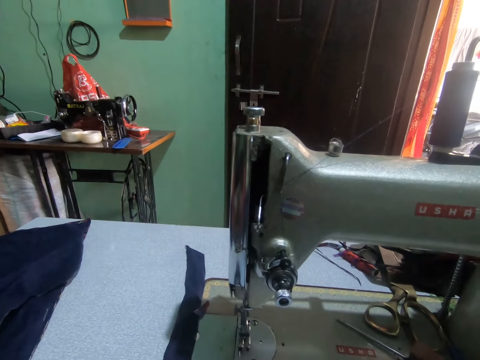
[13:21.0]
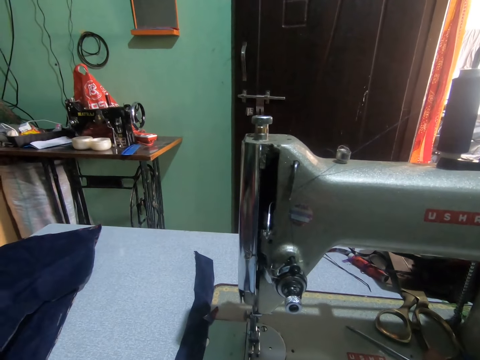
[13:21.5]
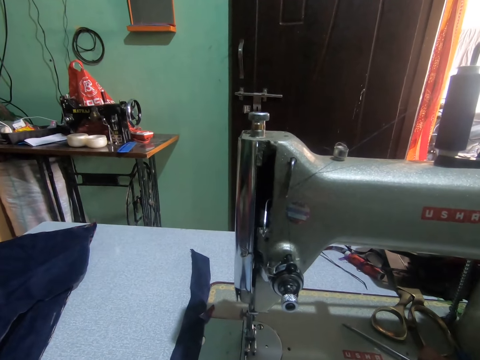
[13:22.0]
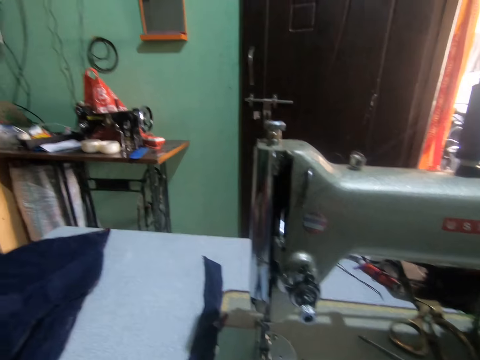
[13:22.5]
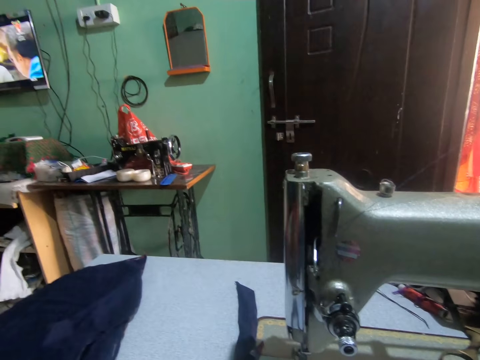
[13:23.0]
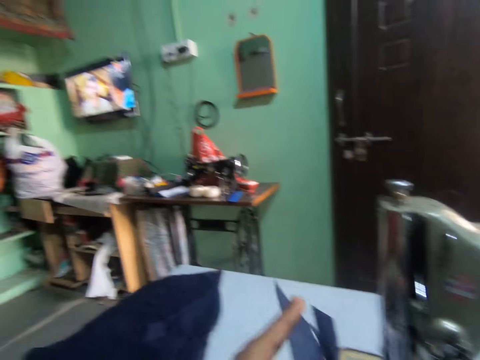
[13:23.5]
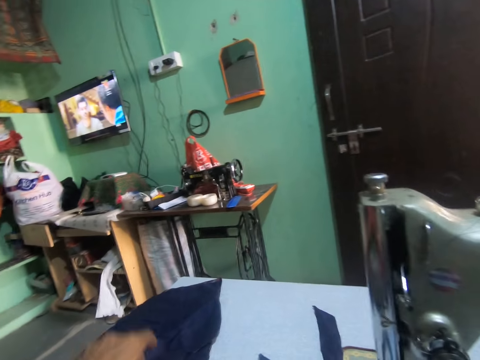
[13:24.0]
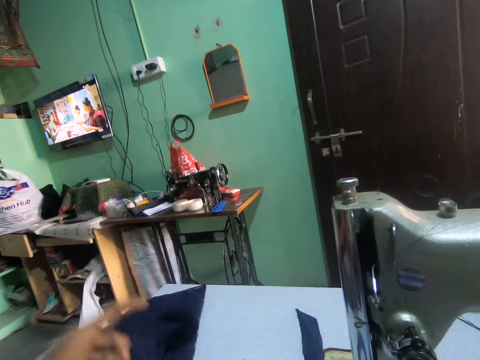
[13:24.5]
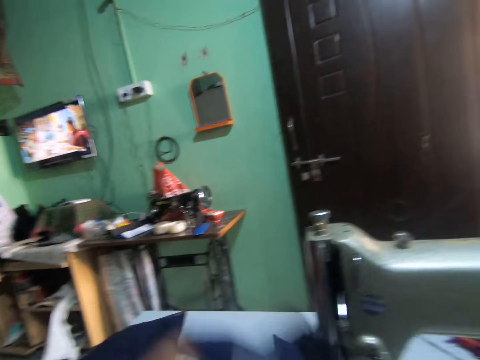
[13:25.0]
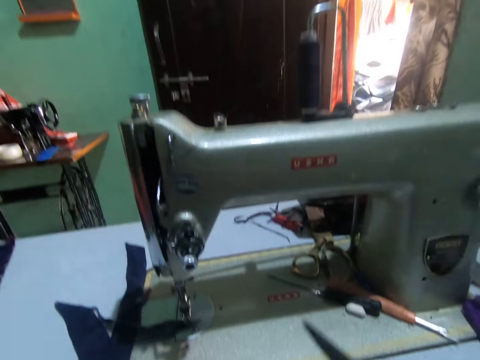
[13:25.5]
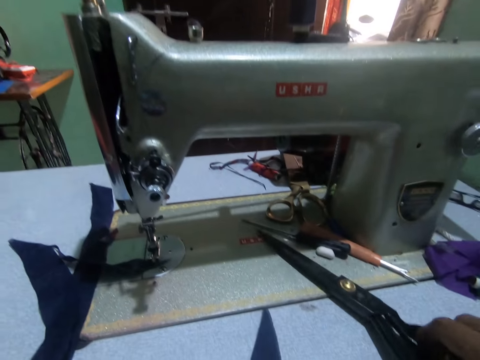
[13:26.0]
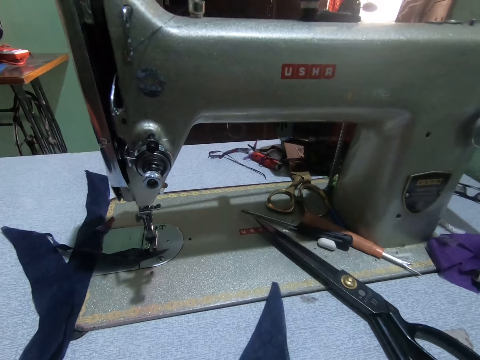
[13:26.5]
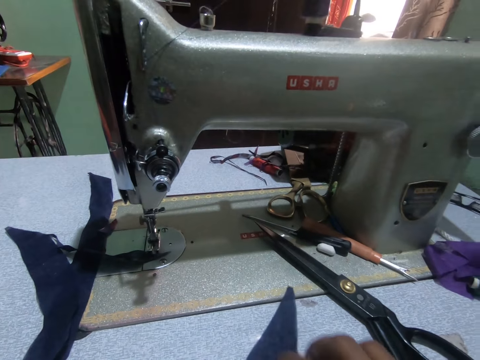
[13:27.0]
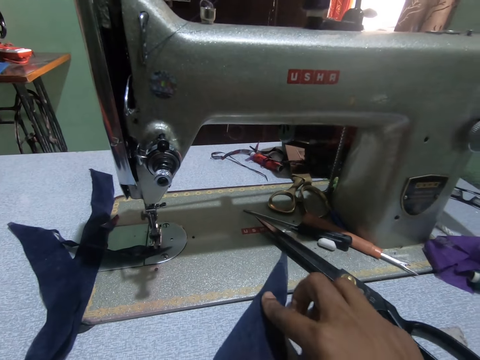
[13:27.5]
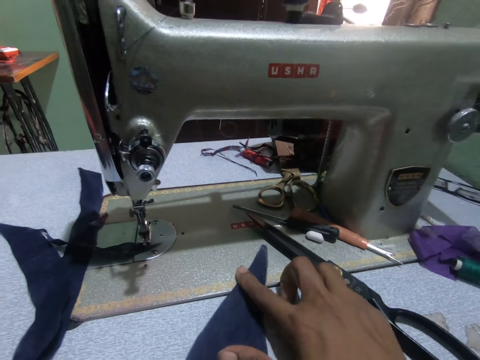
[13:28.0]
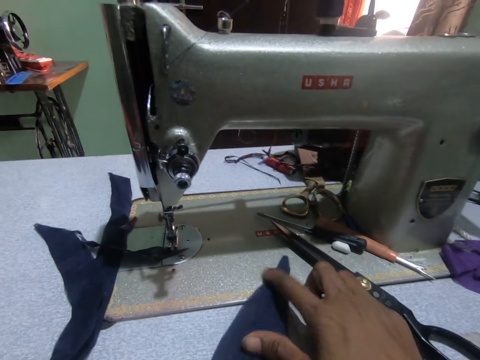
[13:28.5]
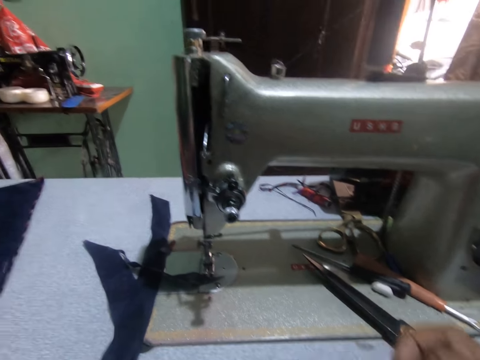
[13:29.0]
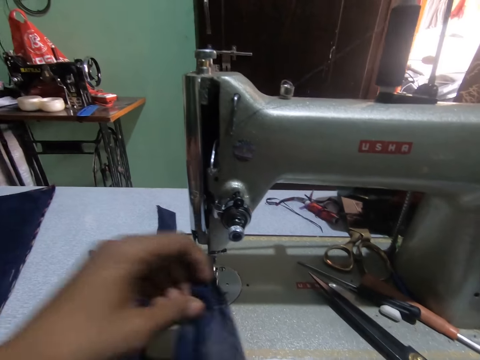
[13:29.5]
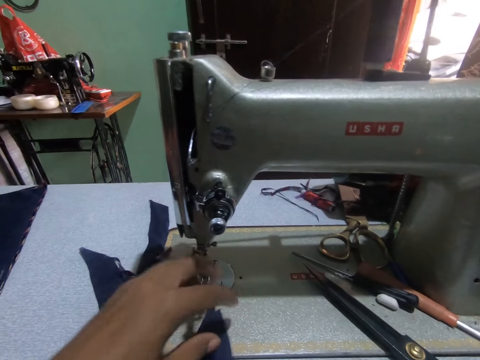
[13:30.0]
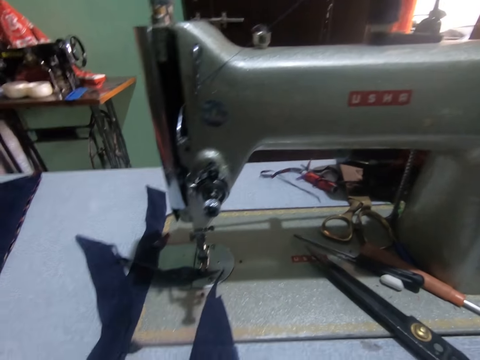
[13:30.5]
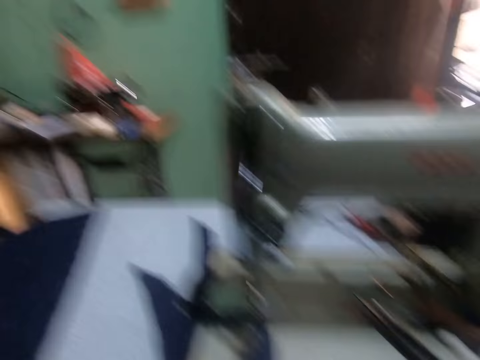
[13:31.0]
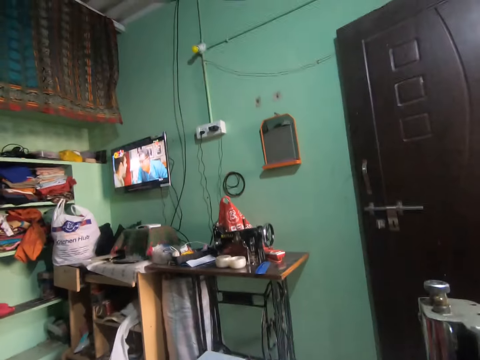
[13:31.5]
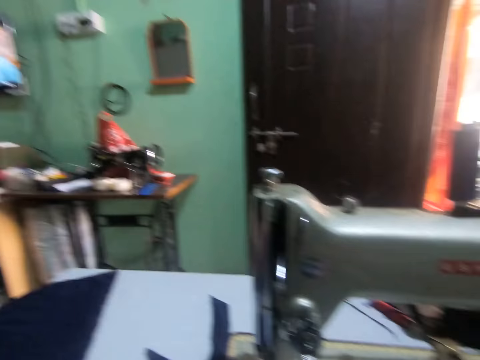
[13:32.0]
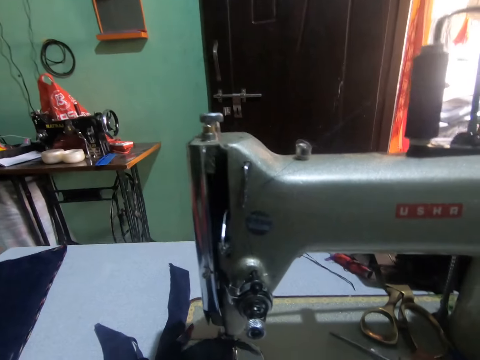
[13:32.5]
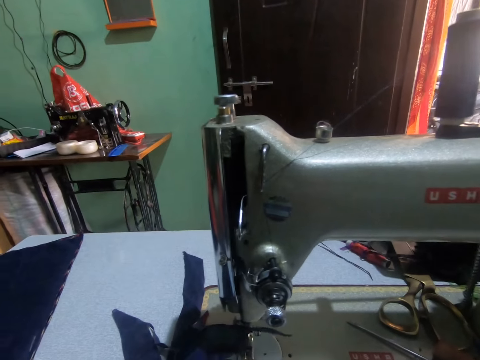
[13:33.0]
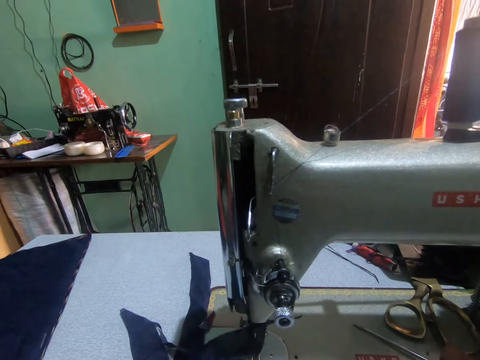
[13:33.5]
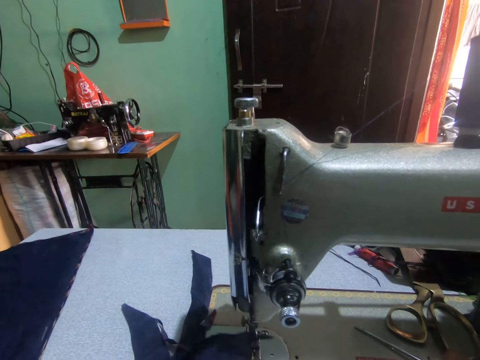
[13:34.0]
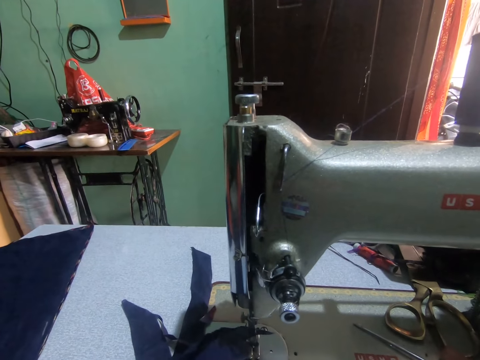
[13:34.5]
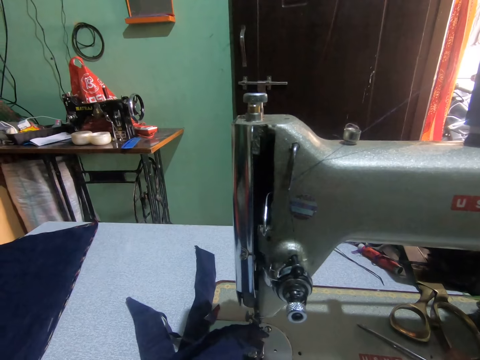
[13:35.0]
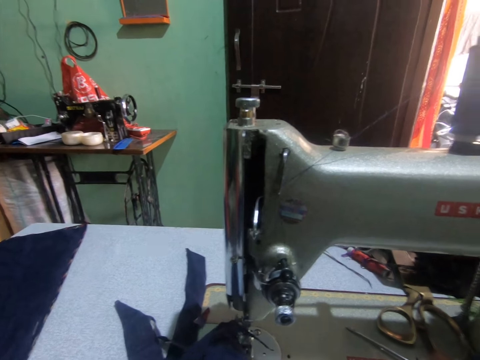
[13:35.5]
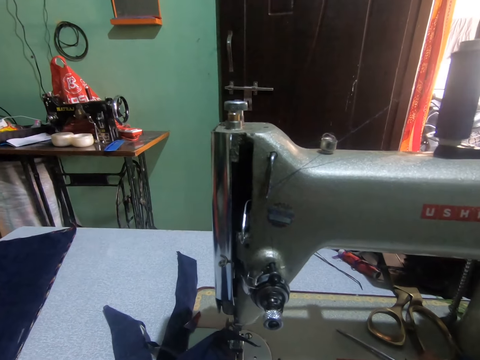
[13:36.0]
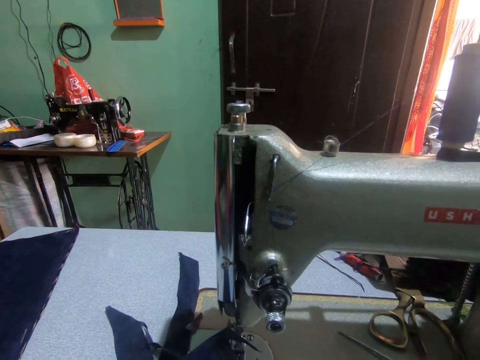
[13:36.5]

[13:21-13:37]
The camera wearer turns to the side. He drops the piece of cloth or fabric on the sewing machine with his left hand. He picks the piece of cloth from the sewing machine with his left hand. He holds the fabric. He turns to the side. He drops the scissors on the sewing machine with his right hand. He places his right hand on the piece of cloth on the sewing machine. He holds the fabric on the sewing machine. He picks the piece of cloth from the sewing machine with his right hand. He places the piece of cloth on the sewing machine with his left hand. He removes his left hand from the piece of cloth on the sewing machine. He turns to the side. He stares at the television. He turns to the side. He holds the fabric on the sewing machine.

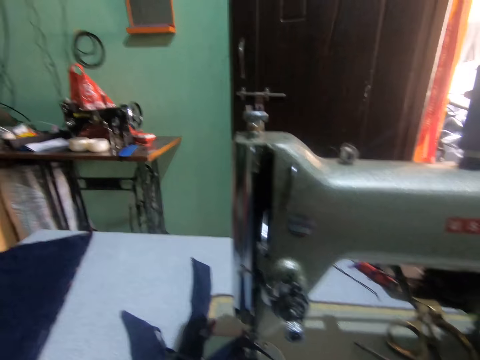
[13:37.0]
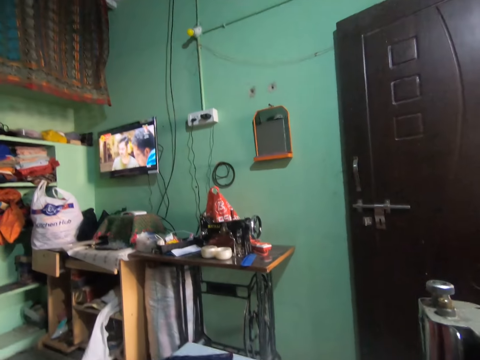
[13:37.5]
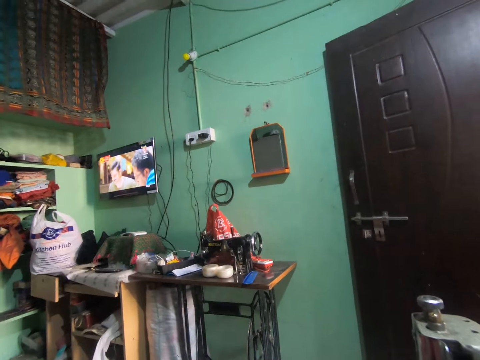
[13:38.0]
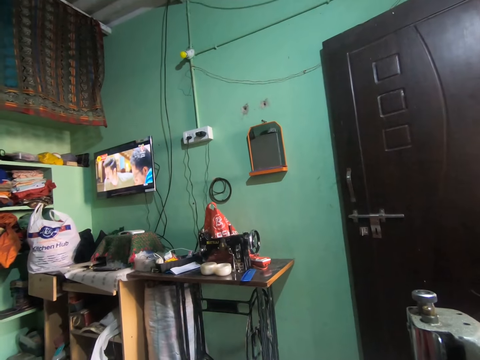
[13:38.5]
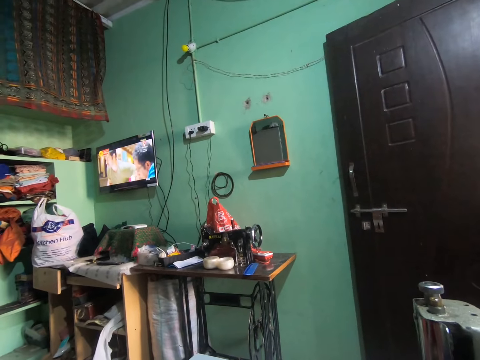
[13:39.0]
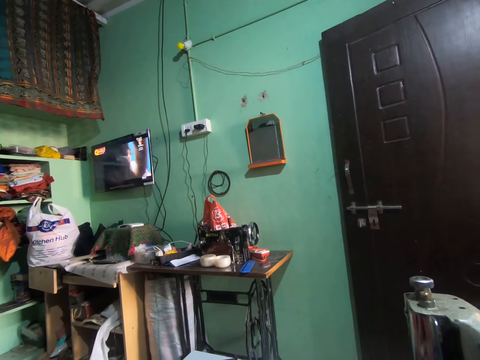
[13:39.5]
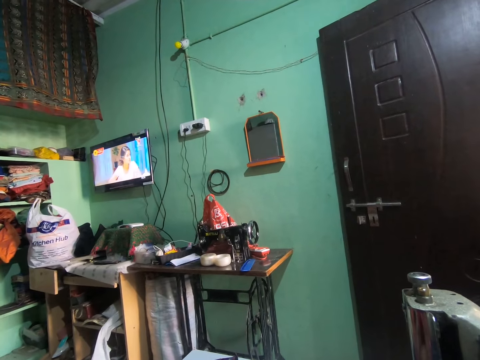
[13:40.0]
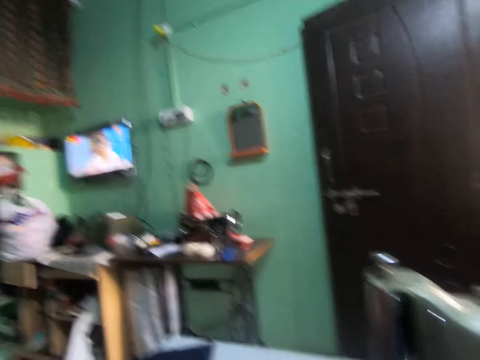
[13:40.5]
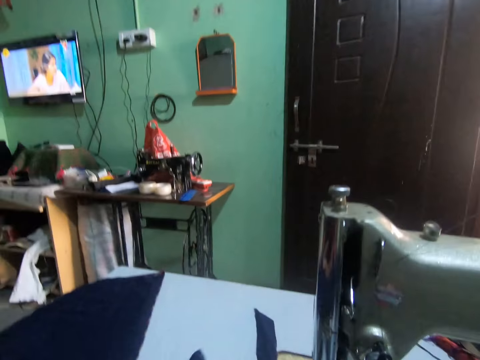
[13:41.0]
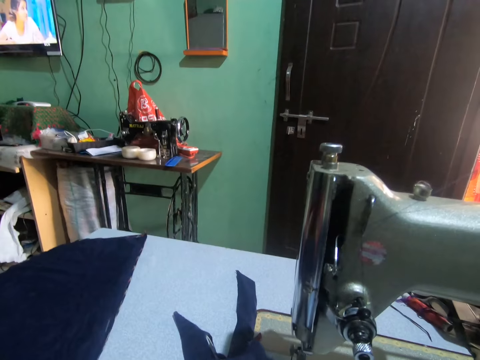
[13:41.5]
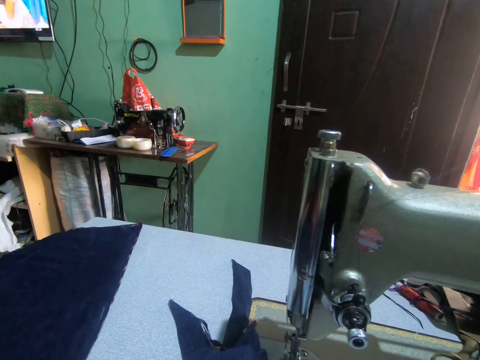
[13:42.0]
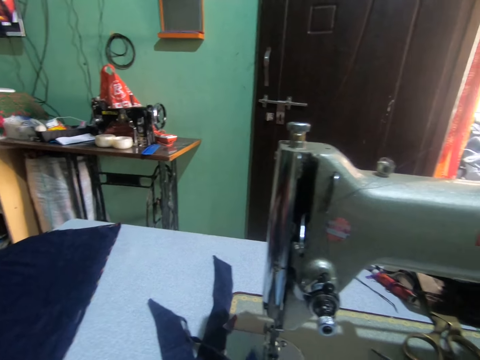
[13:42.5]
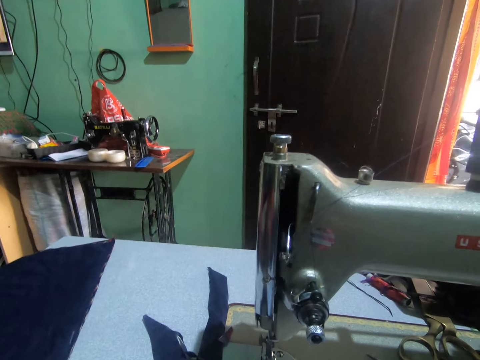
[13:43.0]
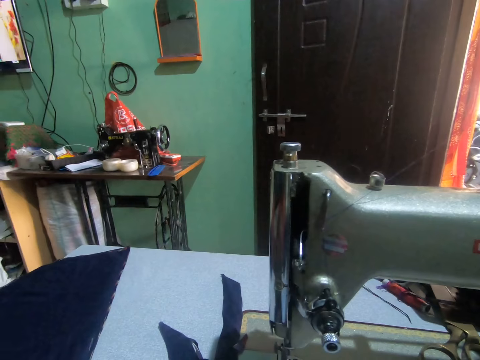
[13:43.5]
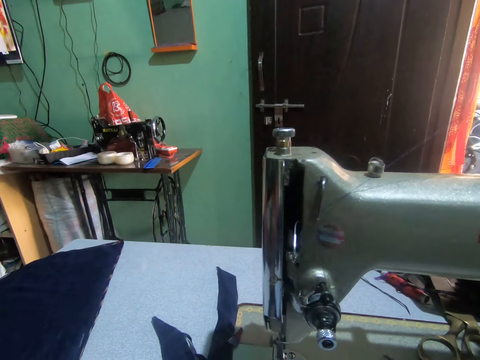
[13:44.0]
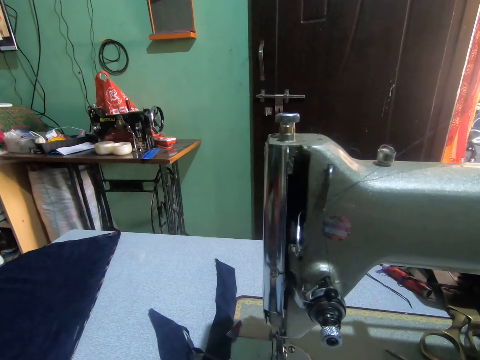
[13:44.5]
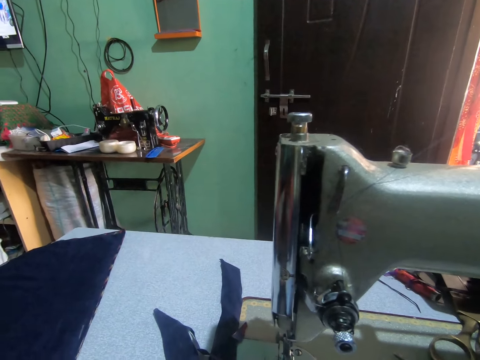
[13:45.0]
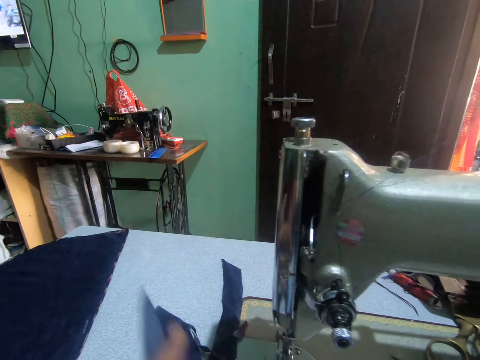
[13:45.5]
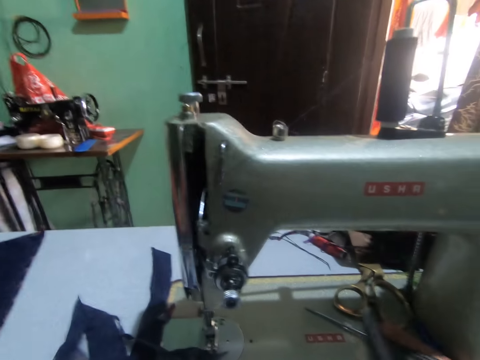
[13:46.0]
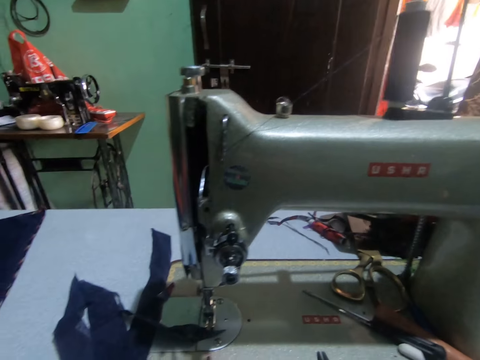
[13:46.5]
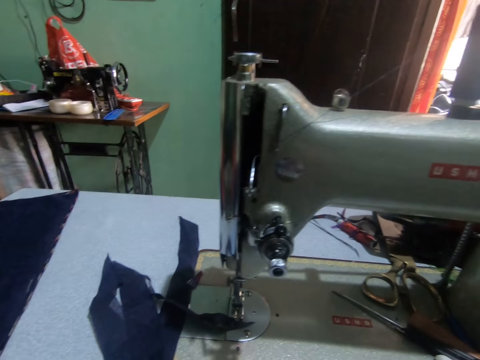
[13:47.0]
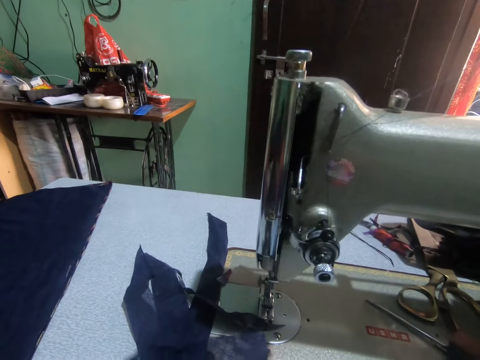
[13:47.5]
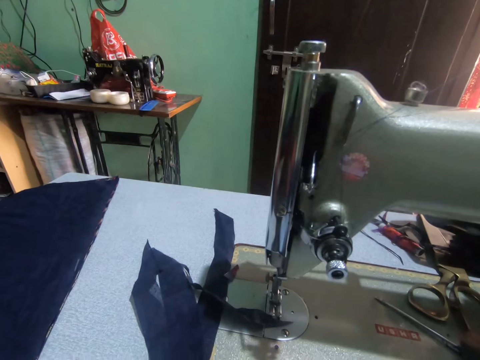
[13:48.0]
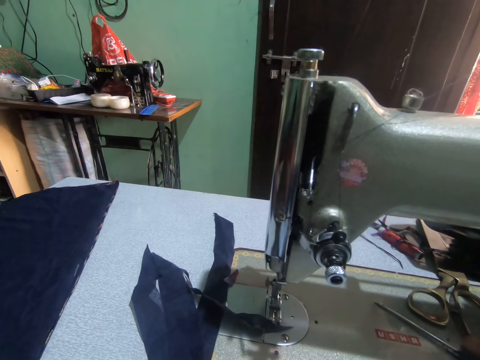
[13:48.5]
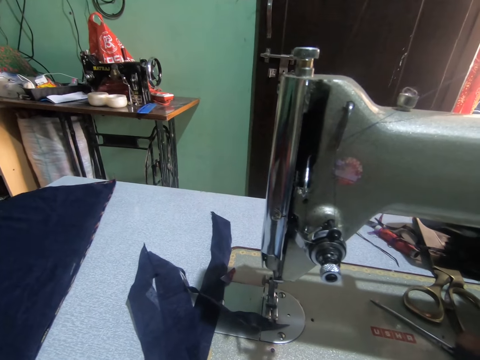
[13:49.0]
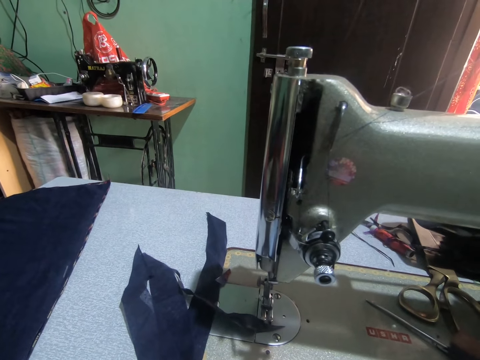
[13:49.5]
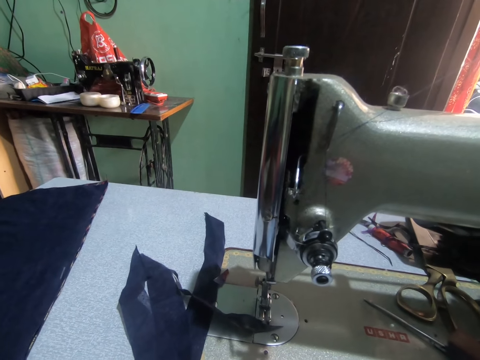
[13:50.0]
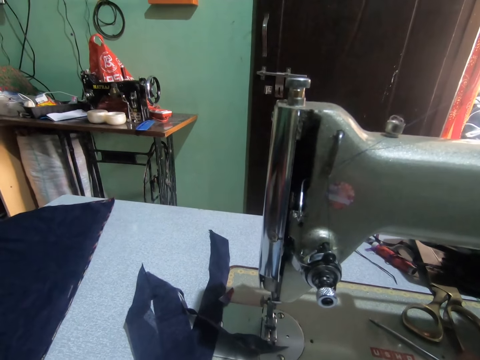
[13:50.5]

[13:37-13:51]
The camera wearer stares at the television. They hold scissors. They turn to the side. They drop a piece of material on the sewing machine table.
